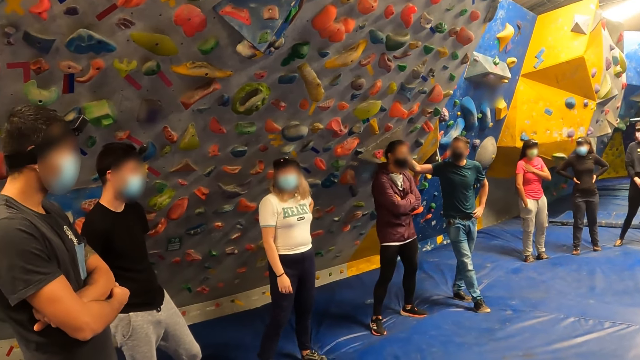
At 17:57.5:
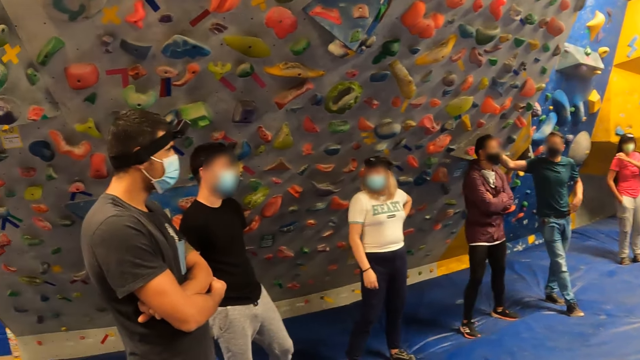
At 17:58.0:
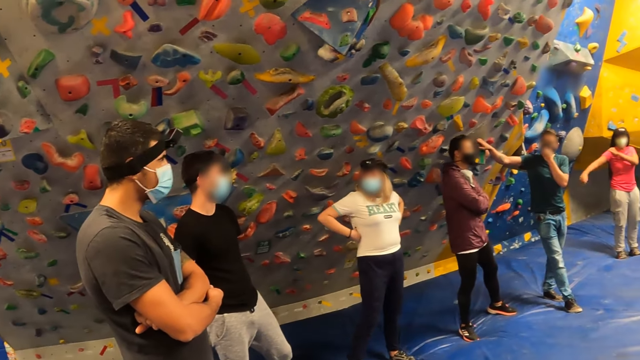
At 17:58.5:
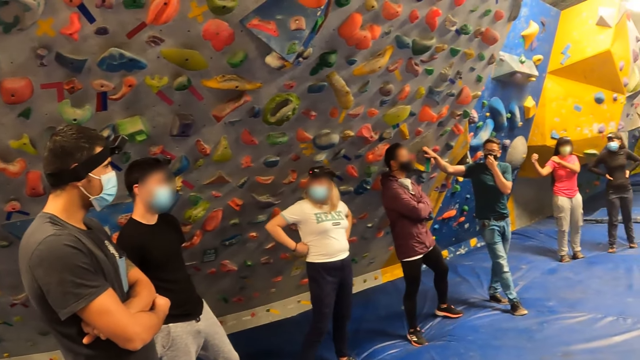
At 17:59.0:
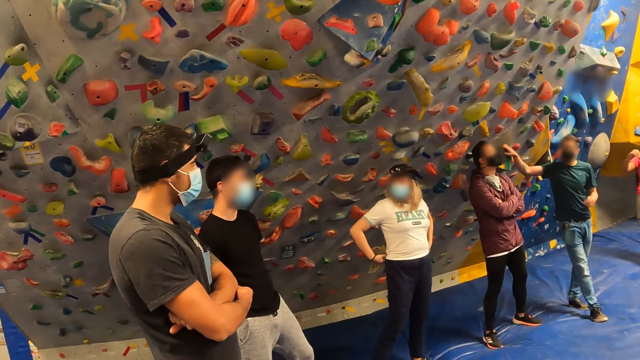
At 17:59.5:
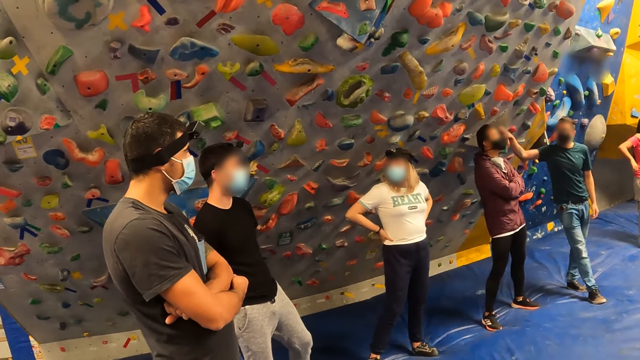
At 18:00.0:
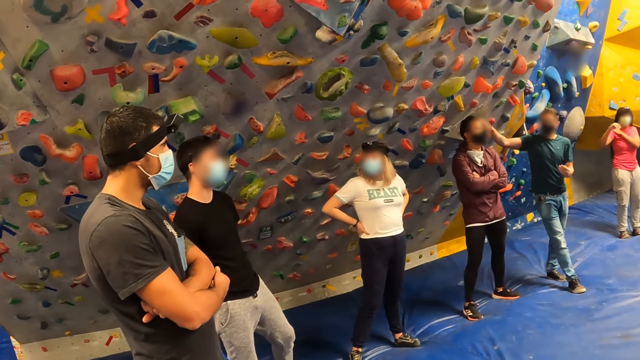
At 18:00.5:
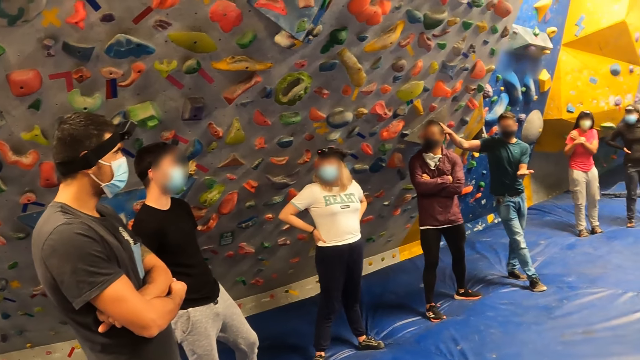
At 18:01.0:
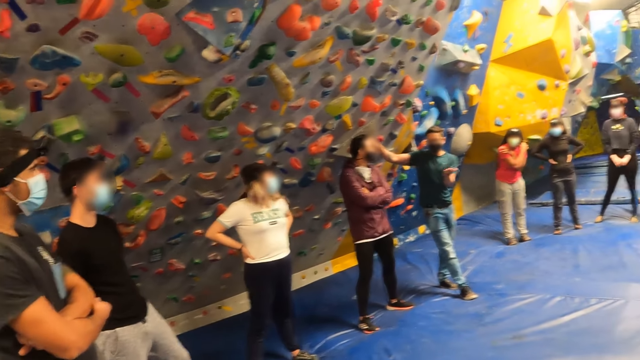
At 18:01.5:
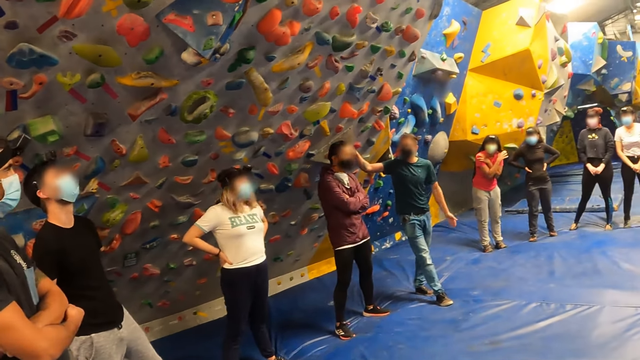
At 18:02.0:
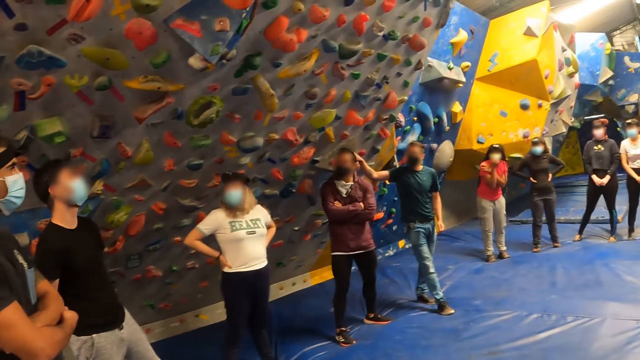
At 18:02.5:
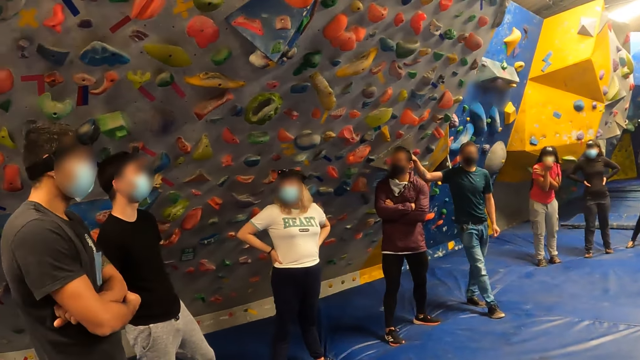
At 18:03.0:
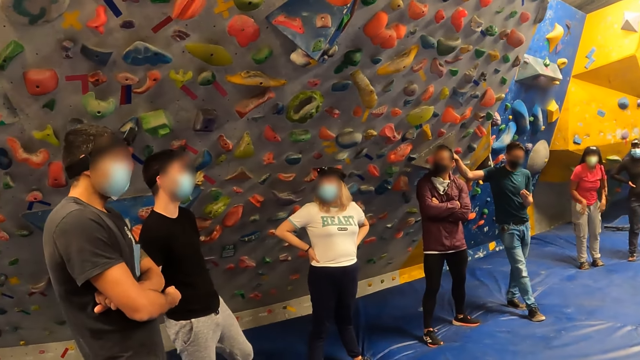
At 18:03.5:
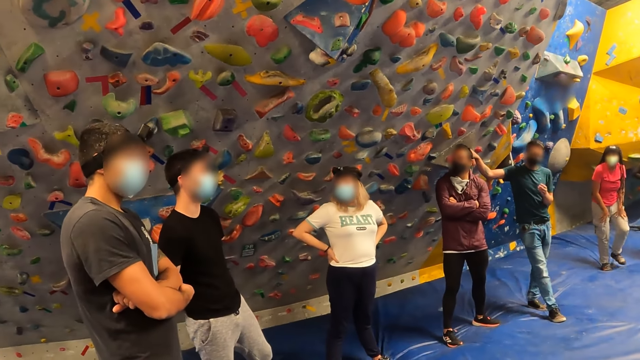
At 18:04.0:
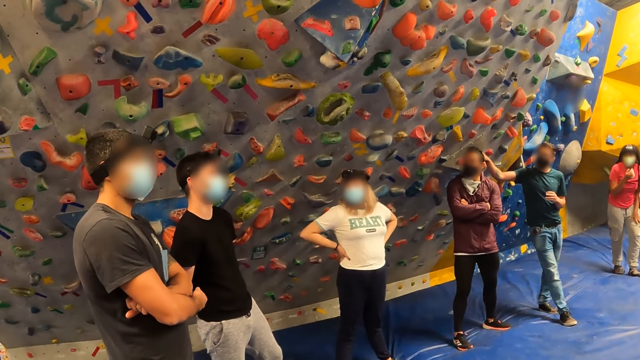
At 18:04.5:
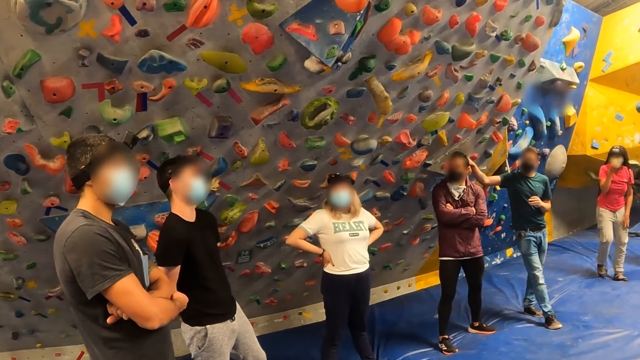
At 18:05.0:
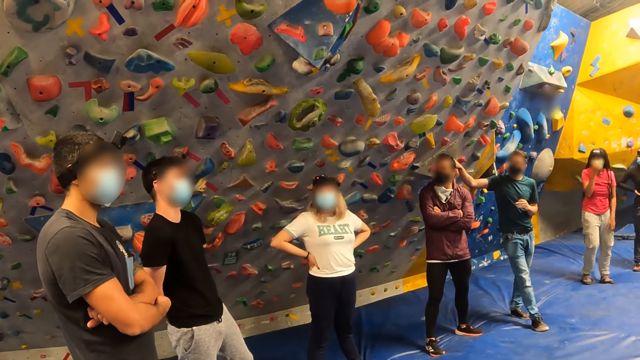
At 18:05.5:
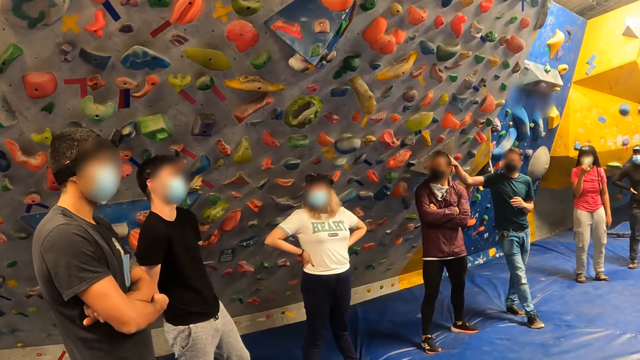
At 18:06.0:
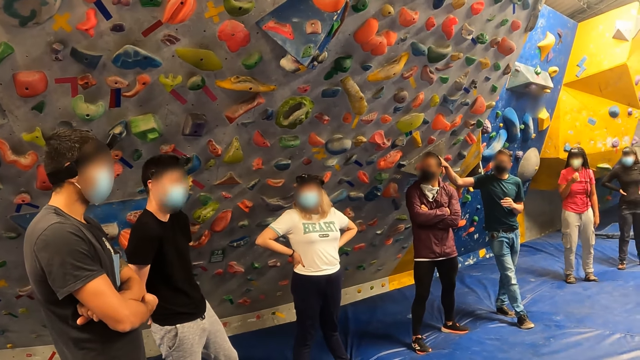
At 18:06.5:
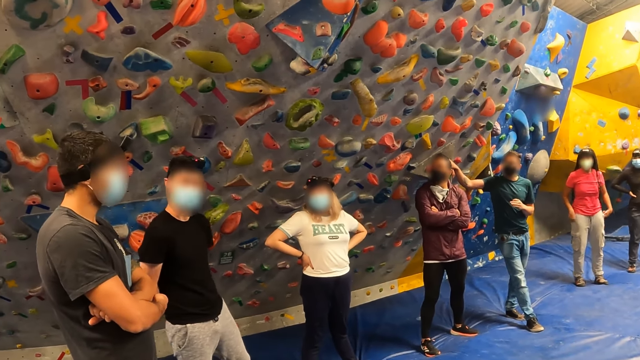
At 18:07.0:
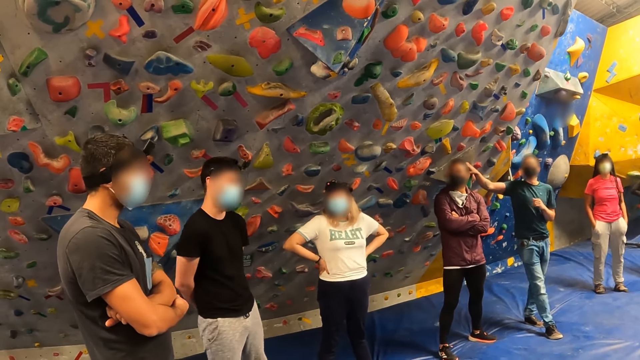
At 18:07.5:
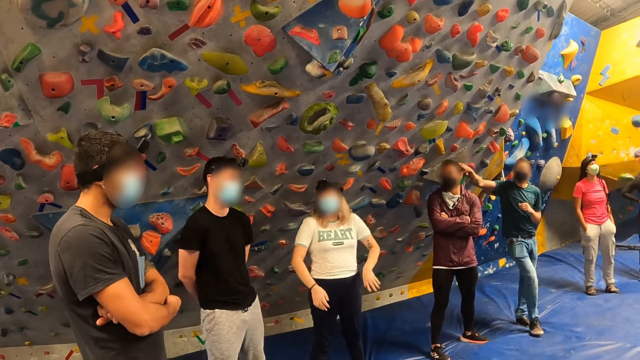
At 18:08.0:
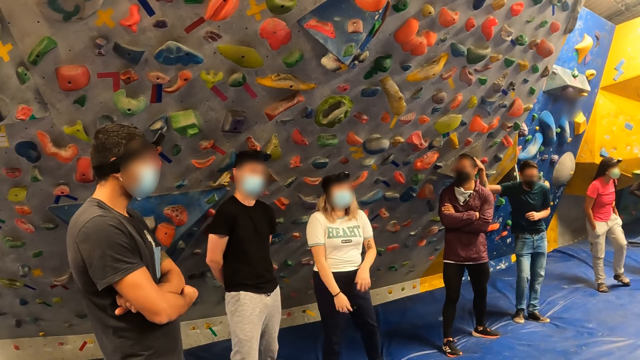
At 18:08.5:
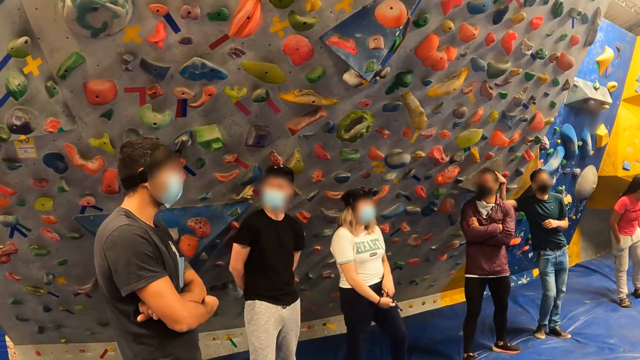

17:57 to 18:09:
A lady puts her hands on her waist. A man scratches his nose. Another lady stretches her hand. The instructor gestures with his left hand. The other lady scratches her nose and puts her hands in her pocket. The first lady swings.

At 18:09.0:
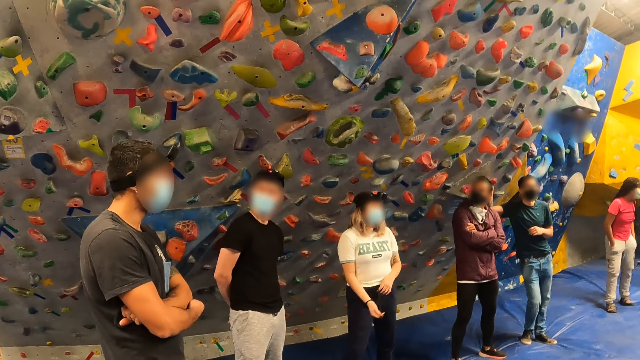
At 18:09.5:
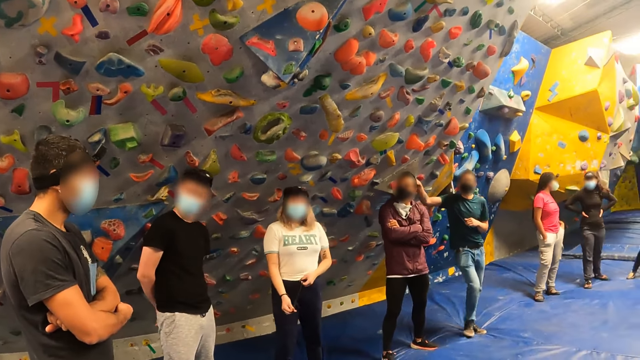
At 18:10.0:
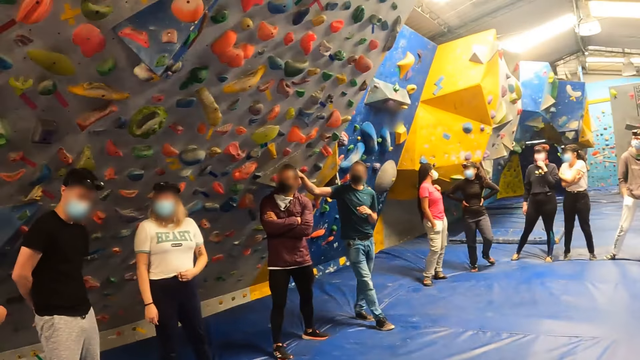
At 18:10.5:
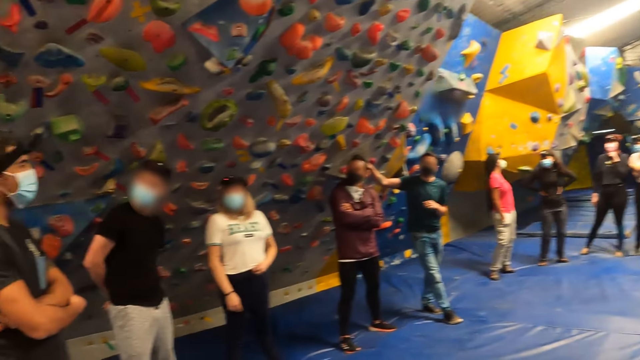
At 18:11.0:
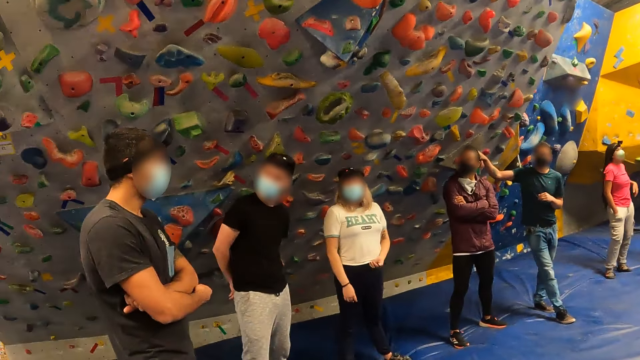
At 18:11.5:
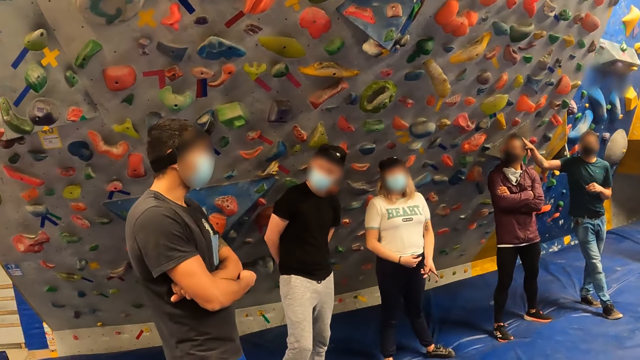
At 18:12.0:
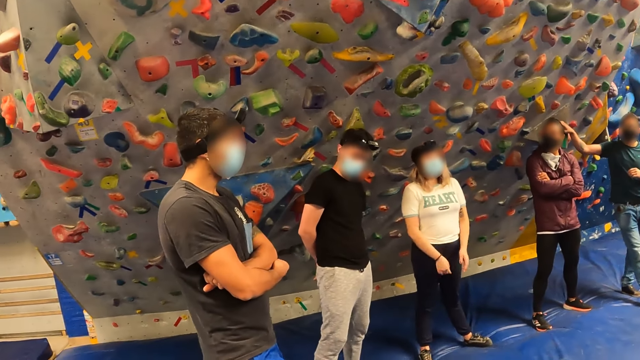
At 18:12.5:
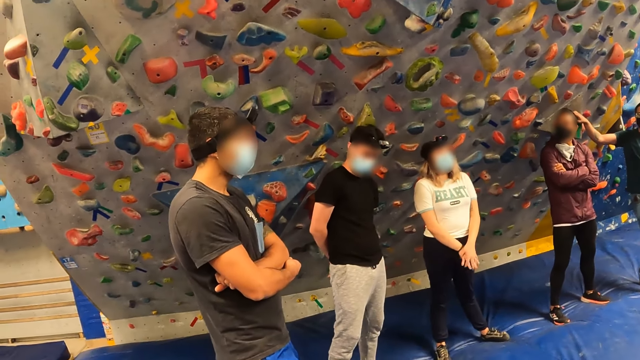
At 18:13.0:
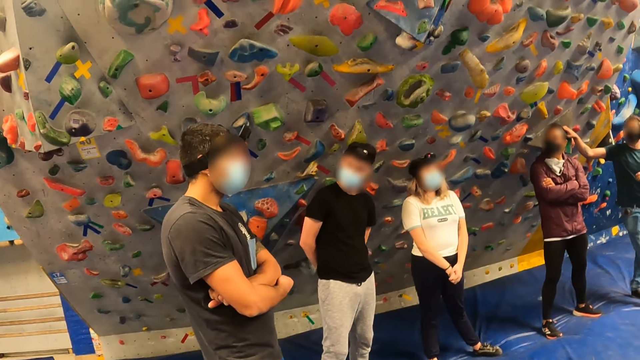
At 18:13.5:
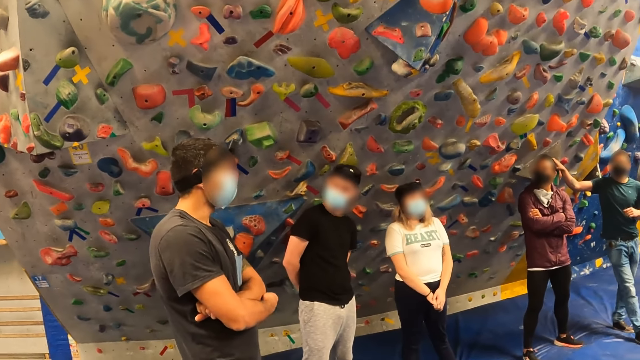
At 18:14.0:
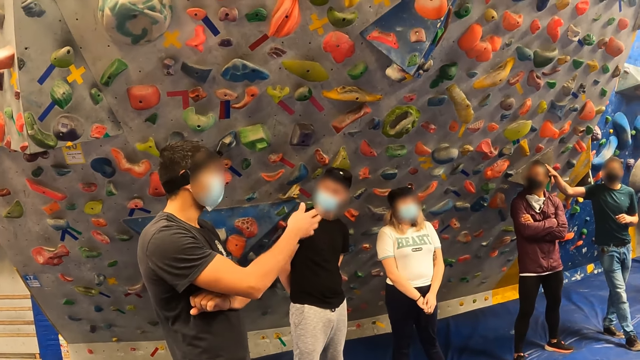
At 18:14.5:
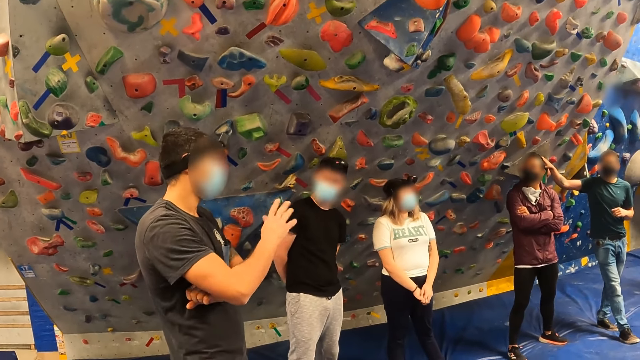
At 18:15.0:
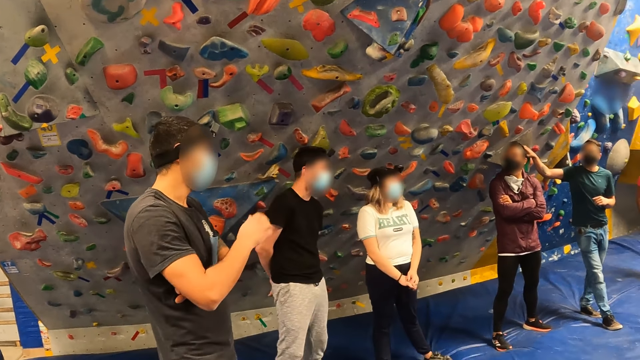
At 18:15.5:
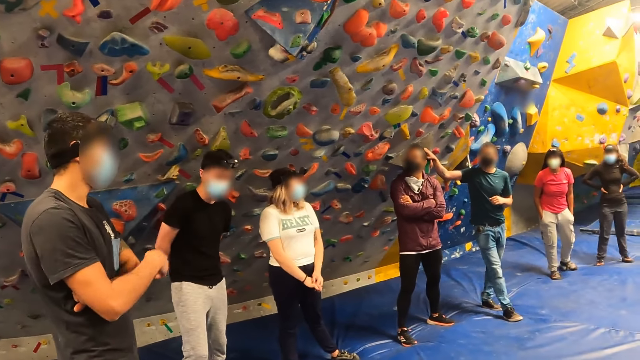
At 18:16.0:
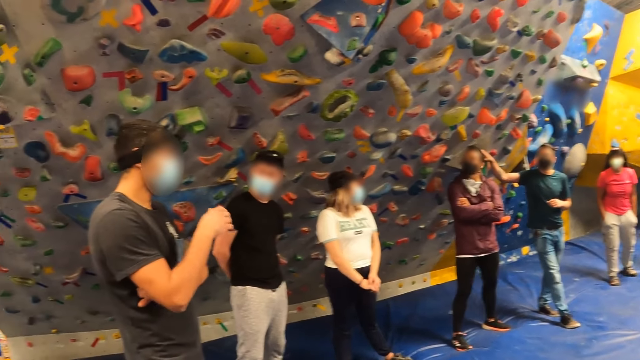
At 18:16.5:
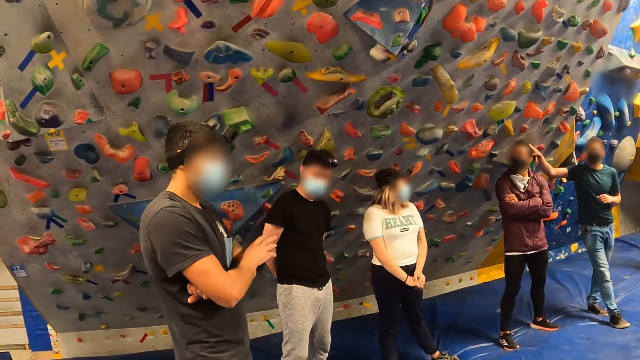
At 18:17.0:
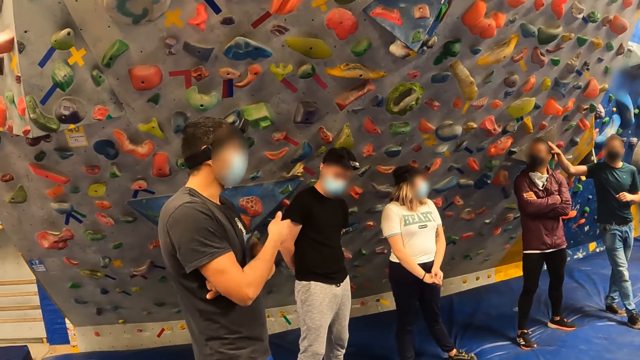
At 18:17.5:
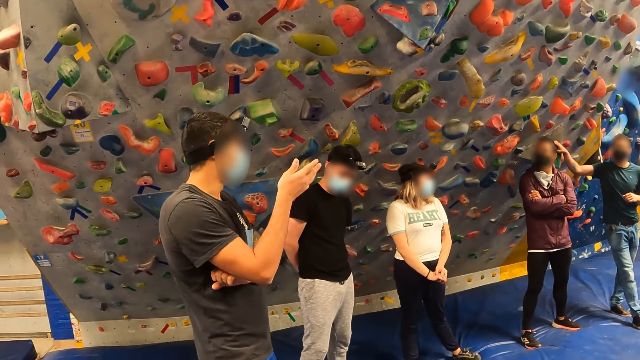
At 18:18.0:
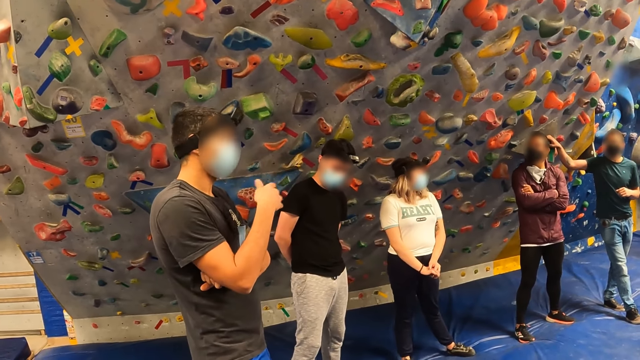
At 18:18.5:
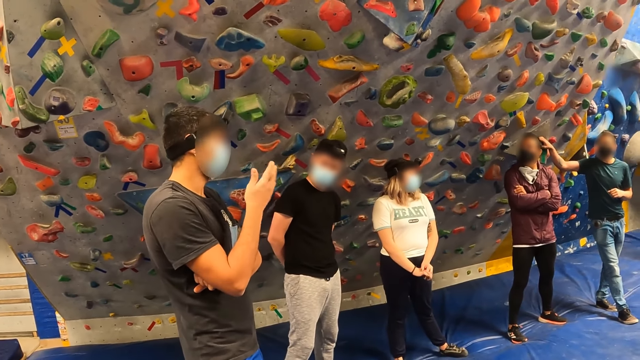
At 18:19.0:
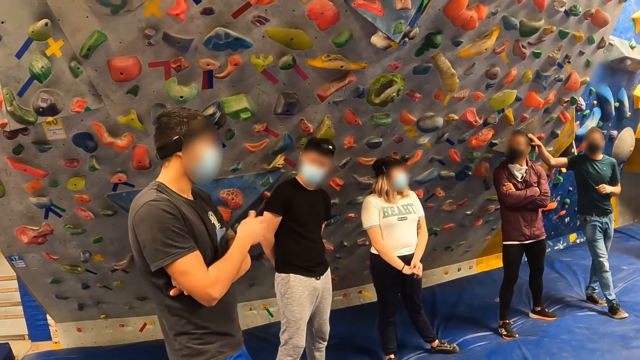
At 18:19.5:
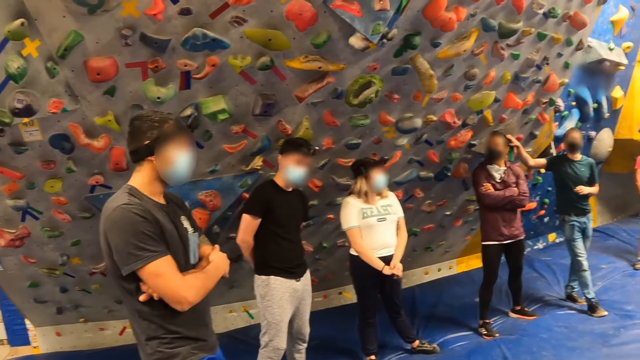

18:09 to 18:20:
A lady stands next to another lady. The second lady swings her hand. A third lady puts her hand on her face. A man puts his hand in his pocket. A fourth lady leans close to the third lady. A fifth lady puts her hands together. Another man gestures with his right hand.
